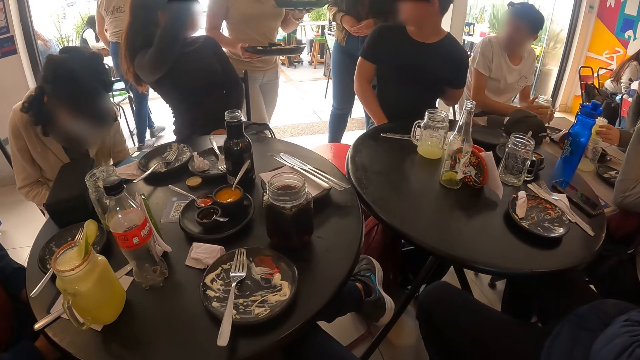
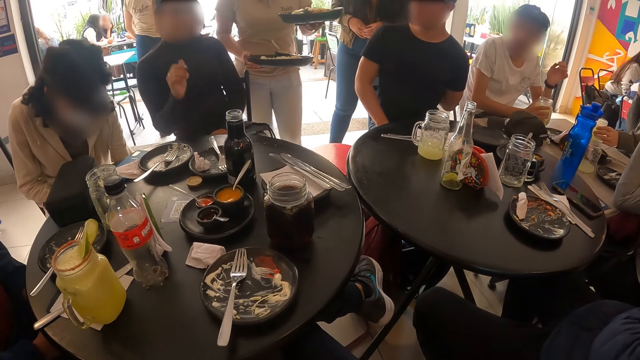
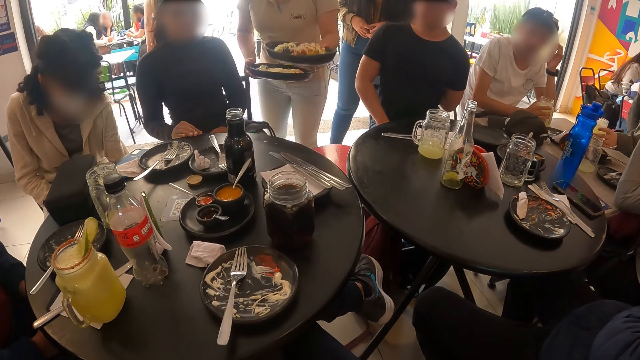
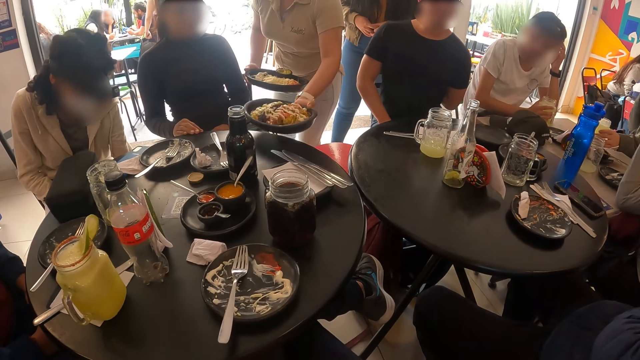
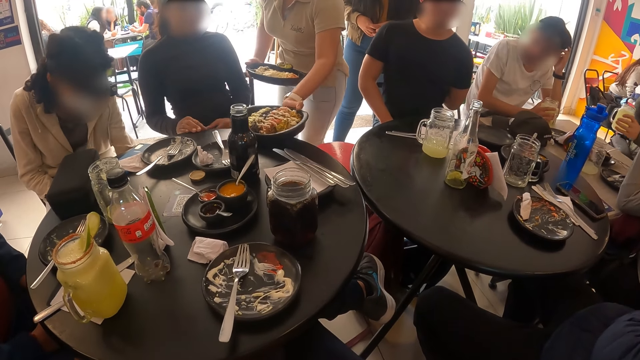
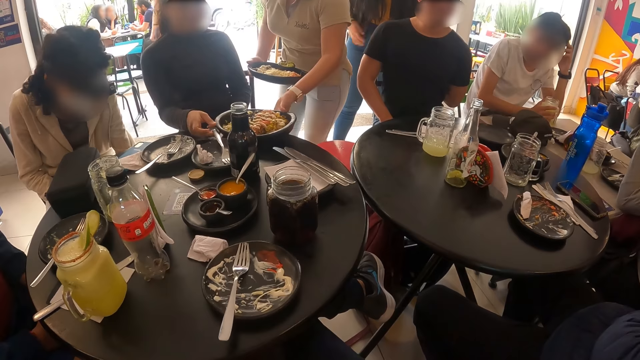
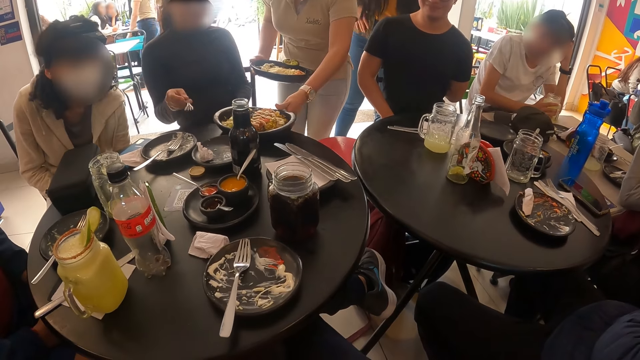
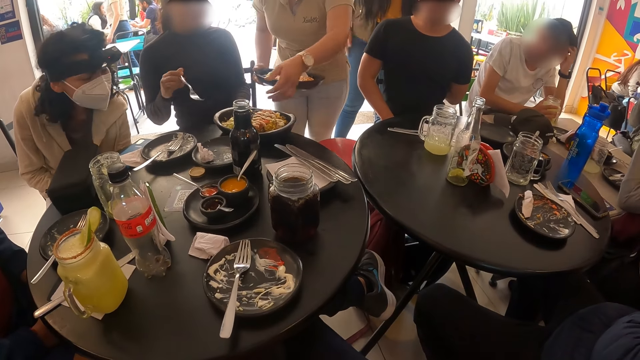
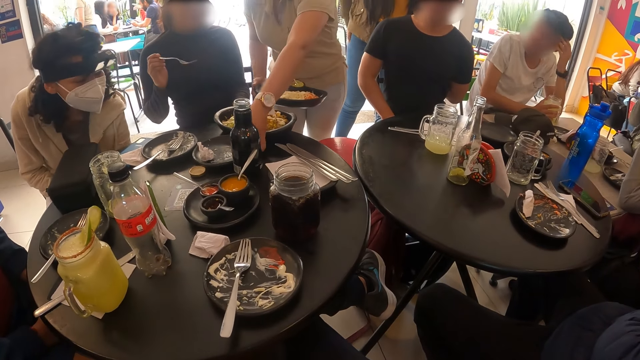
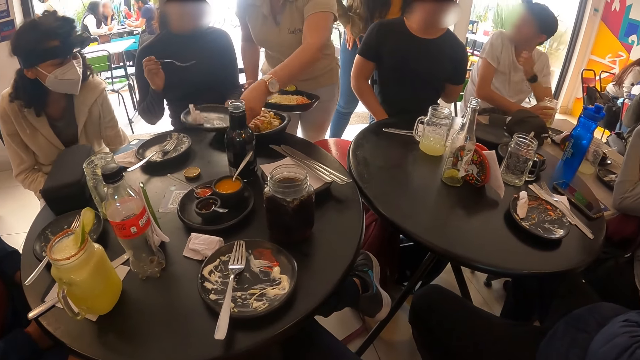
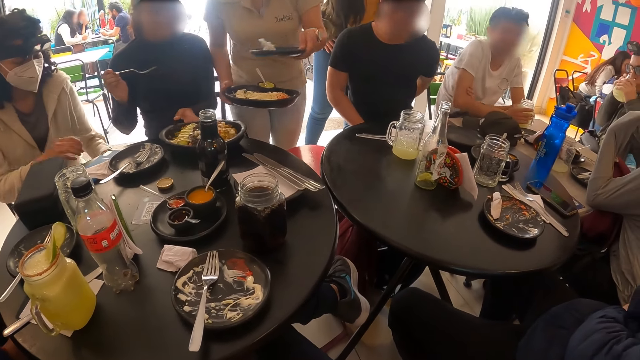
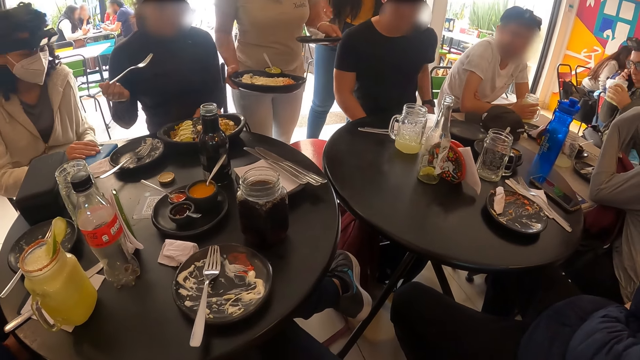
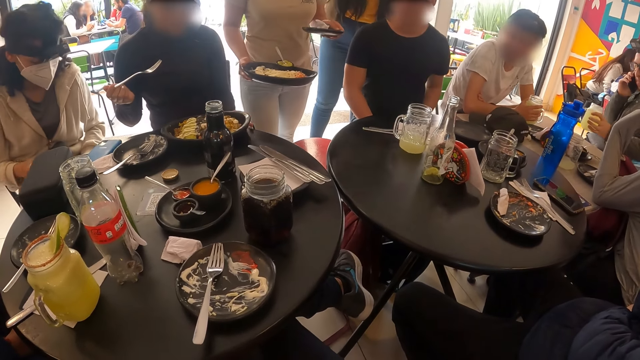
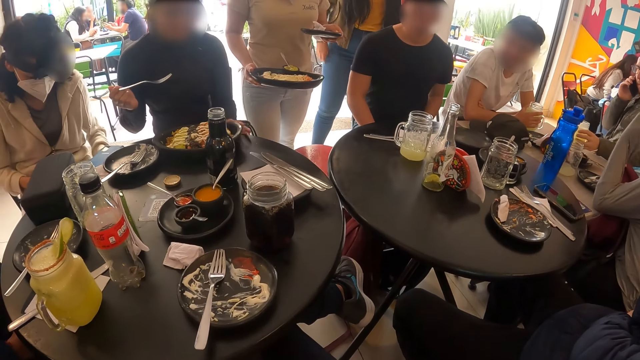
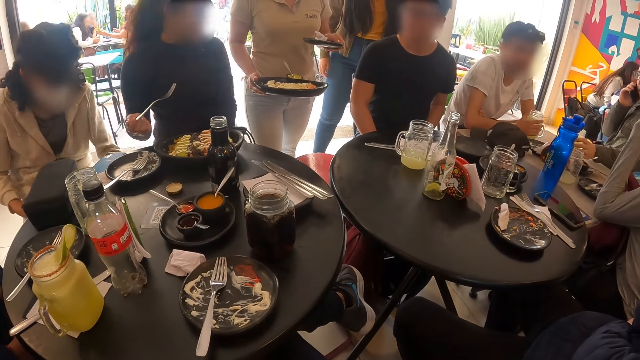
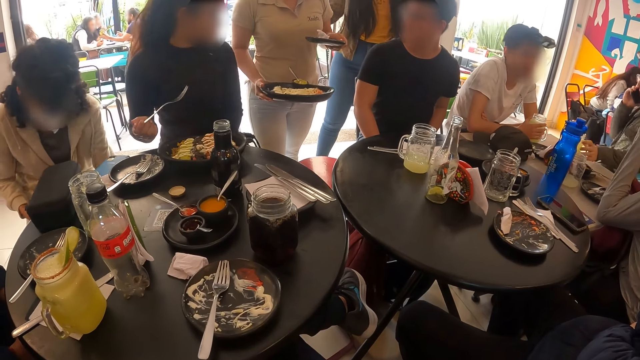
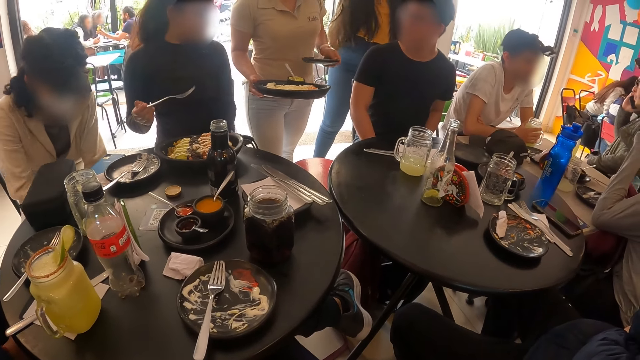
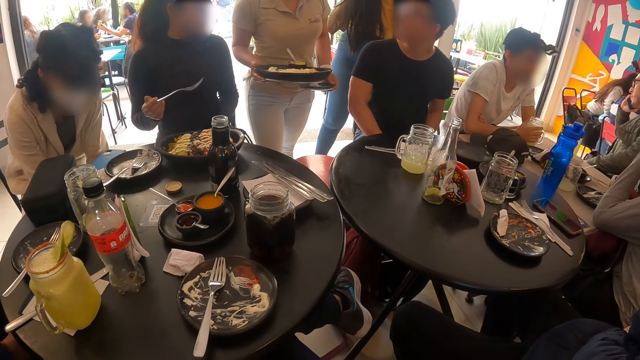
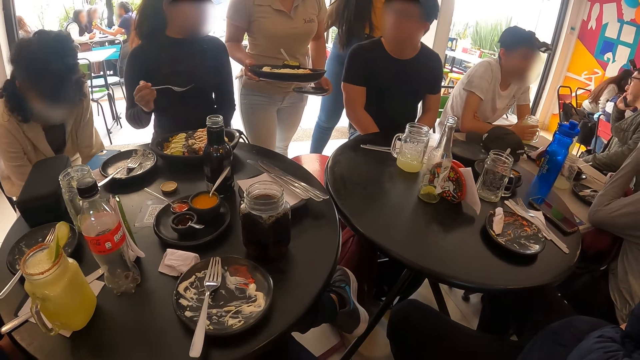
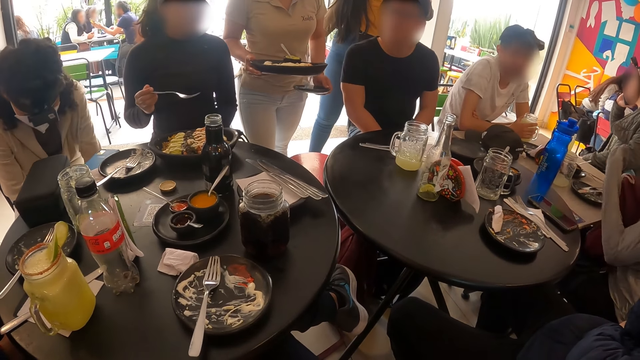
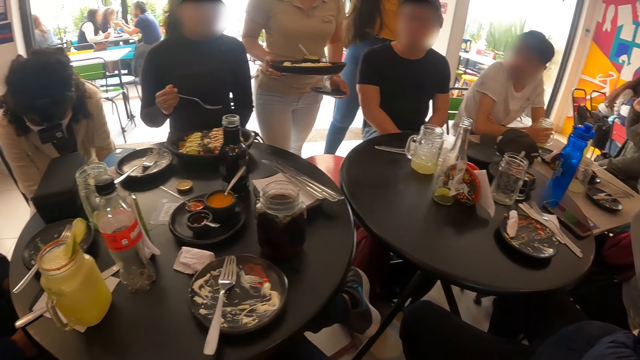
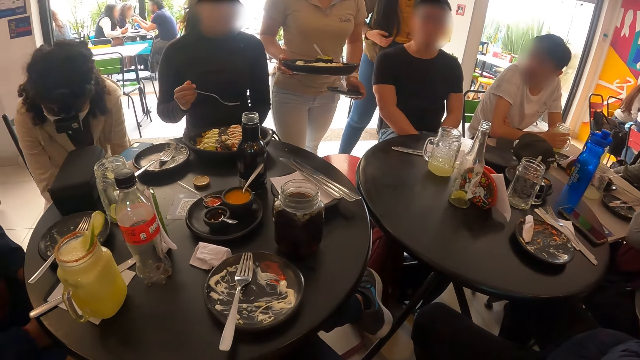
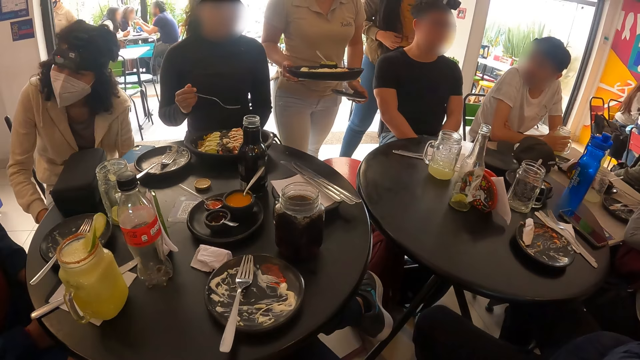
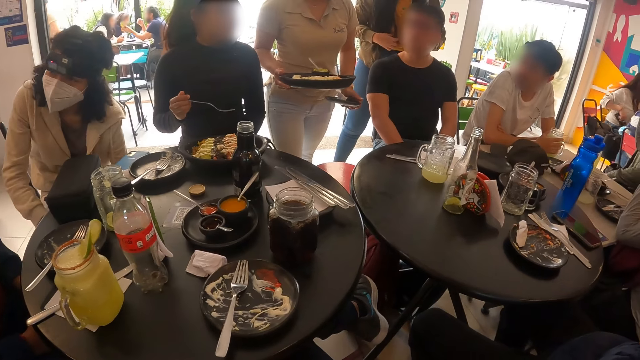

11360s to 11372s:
A woman places a plate of vegetables on the table with her left hand. A person picks up a fork. The woman picks up an empty plate from the table with her left hand.

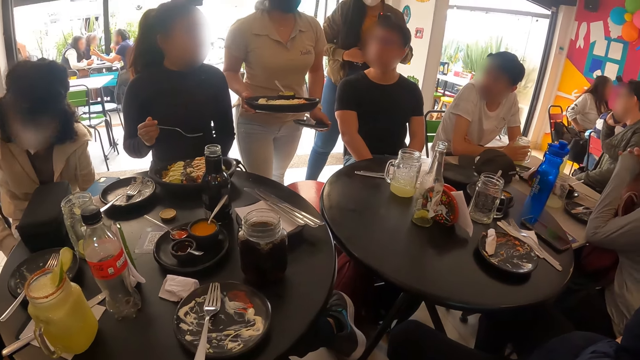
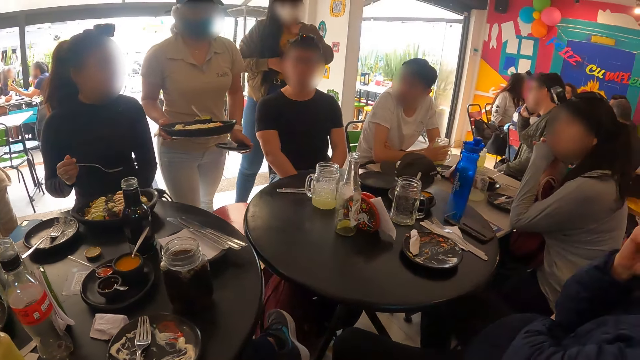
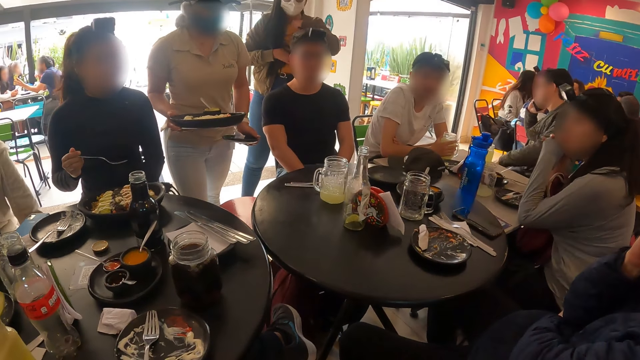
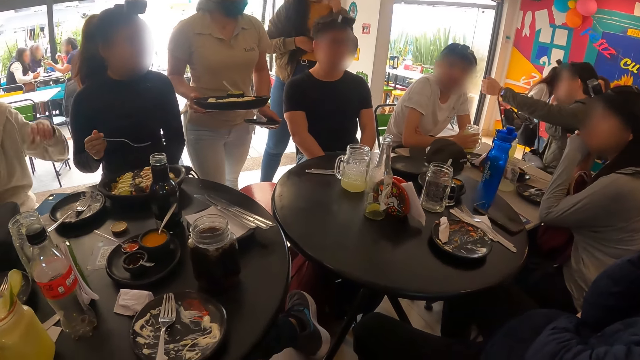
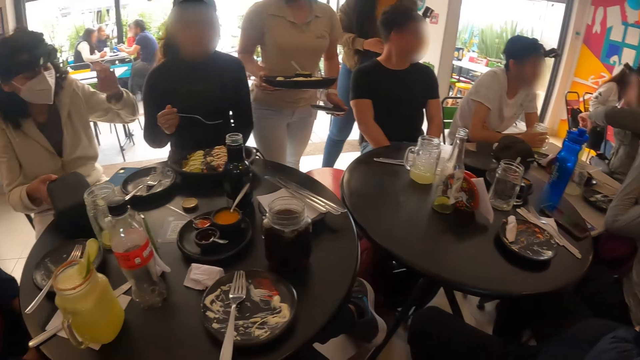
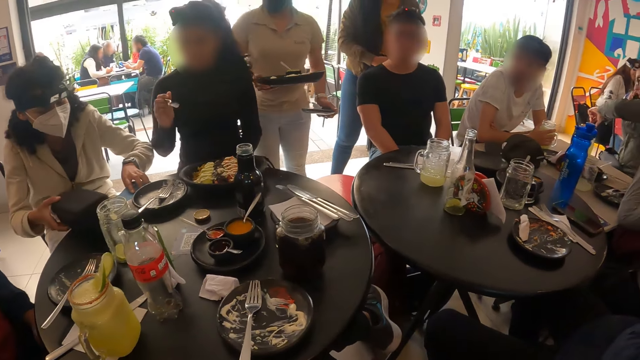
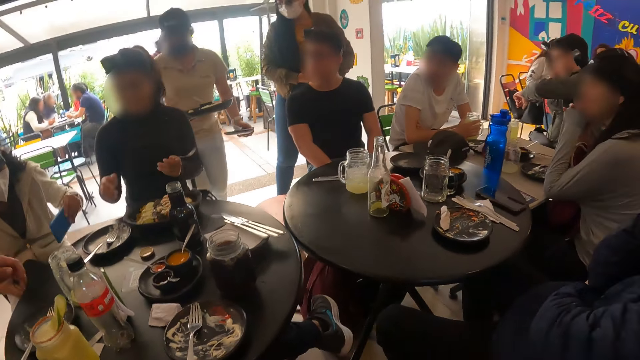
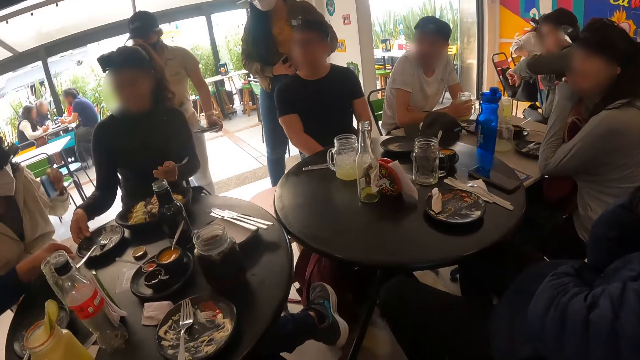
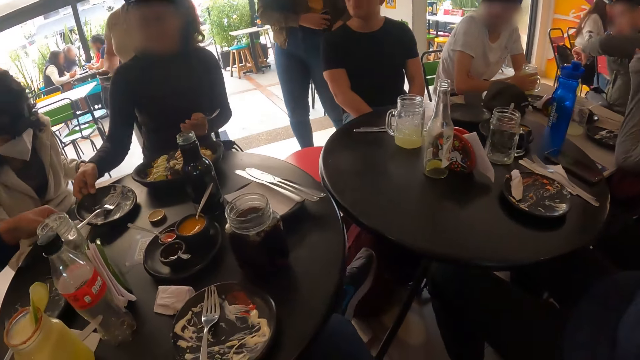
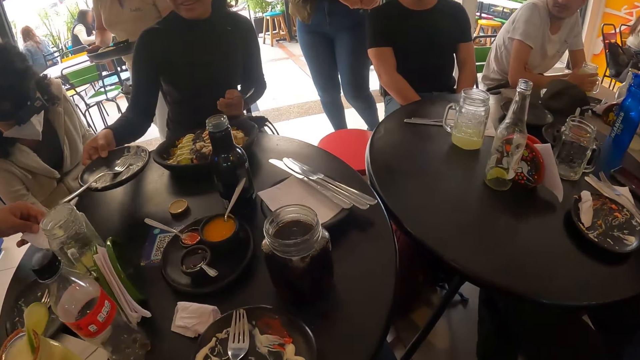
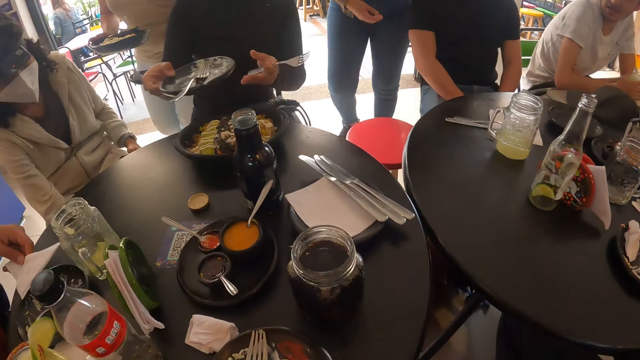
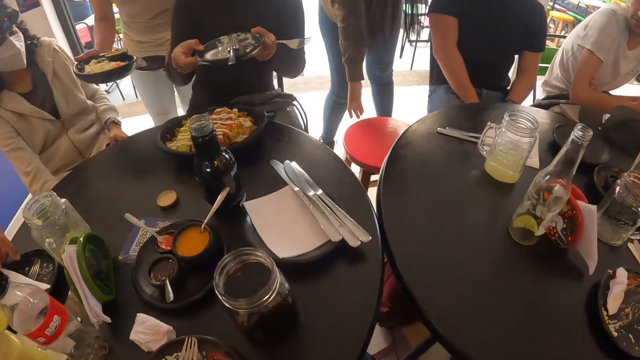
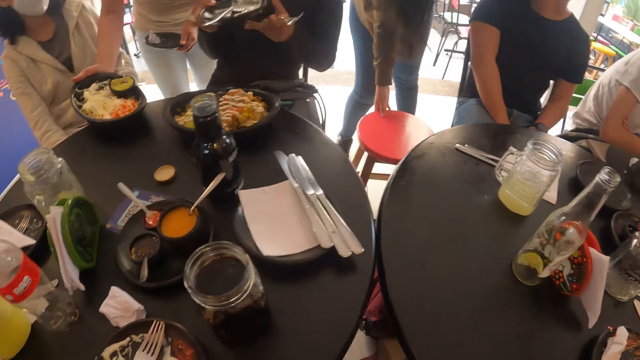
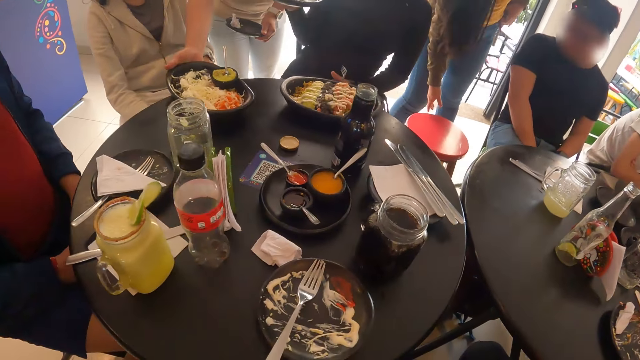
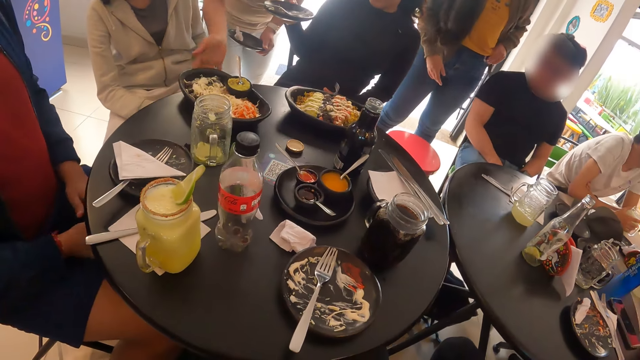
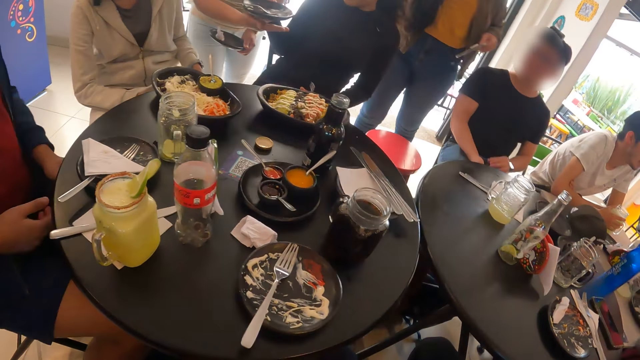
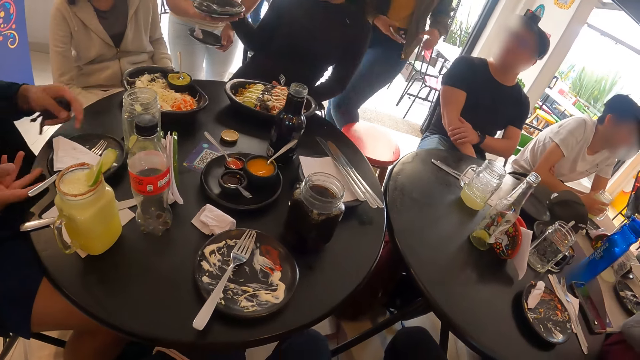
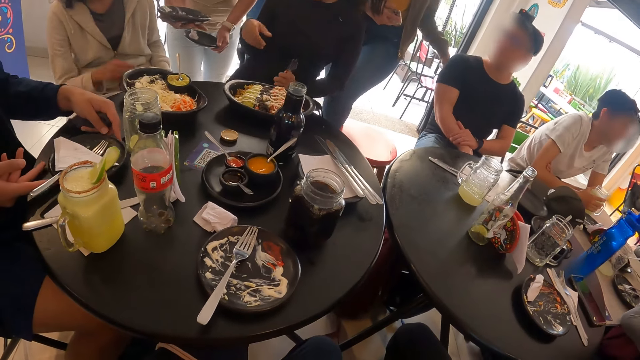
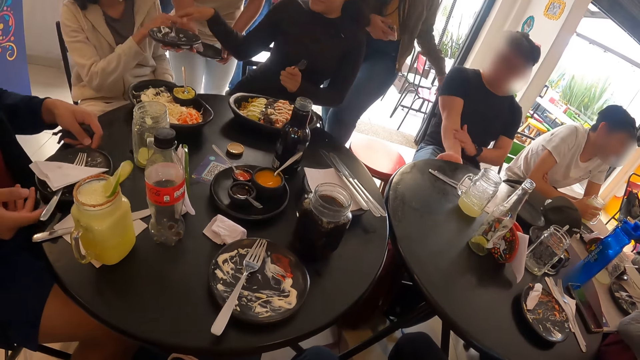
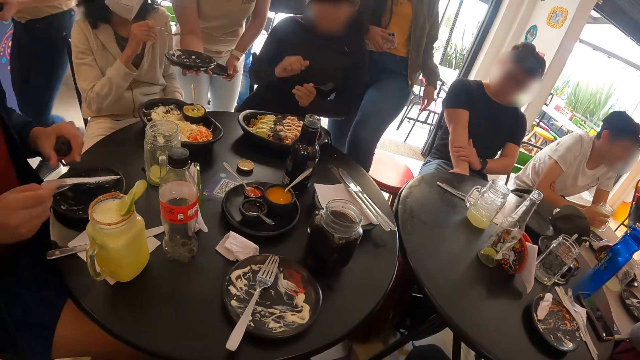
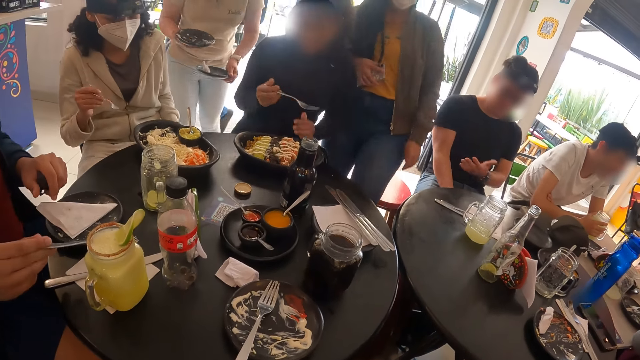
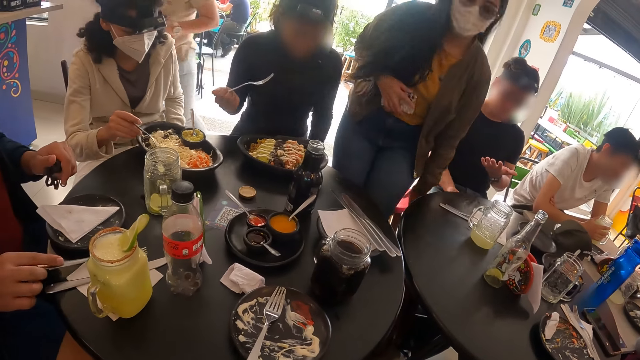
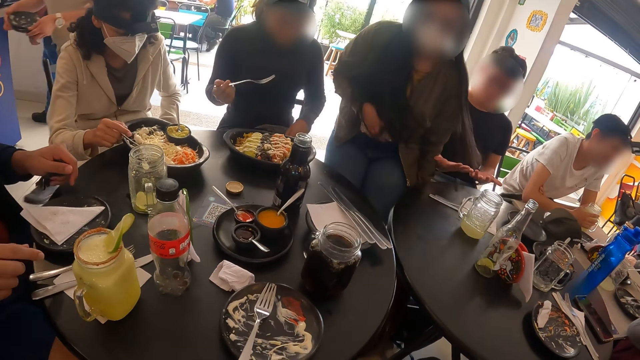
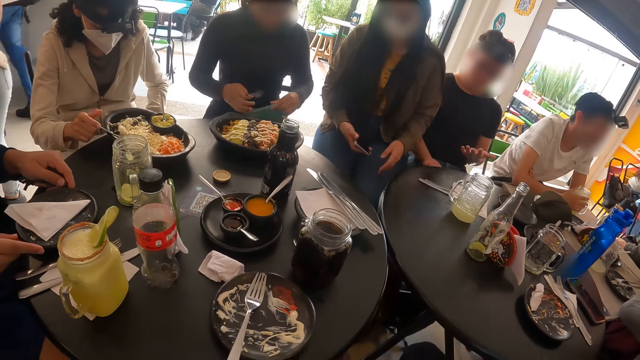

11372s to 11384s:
A woman picks up an empty plate from the table with her right hand. A person touches the plate. Another woman places a plate of salad on the table with her right hand. The first woman gives the empty plate to the other woman with her right hand. A third woman takes a fork from the empty plate in the second woman's right hand. The first woman takes a fork from the empty plate in the second woman's right hand. Another woman sits on the chair.
